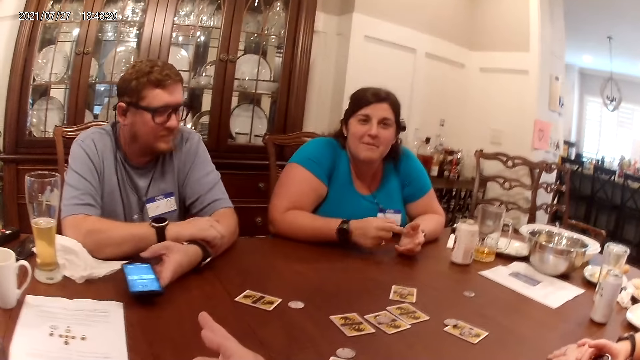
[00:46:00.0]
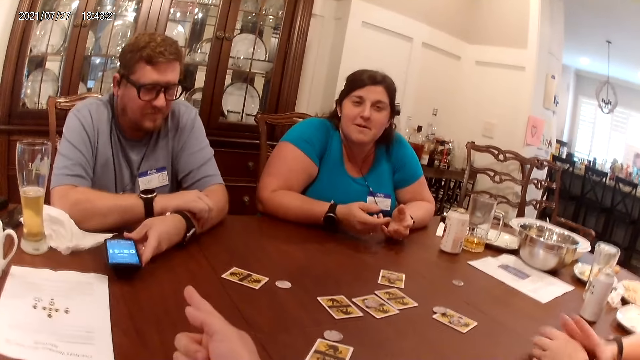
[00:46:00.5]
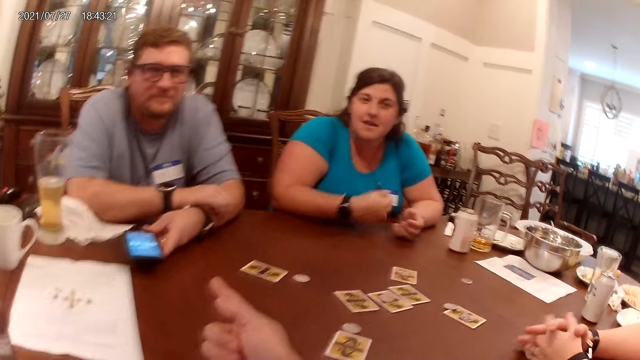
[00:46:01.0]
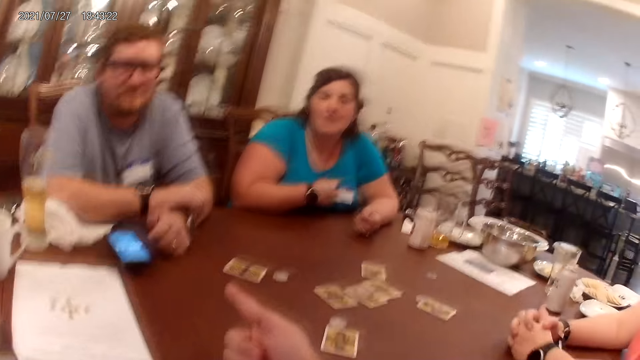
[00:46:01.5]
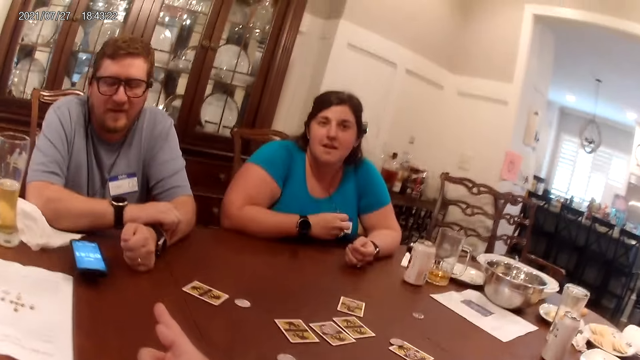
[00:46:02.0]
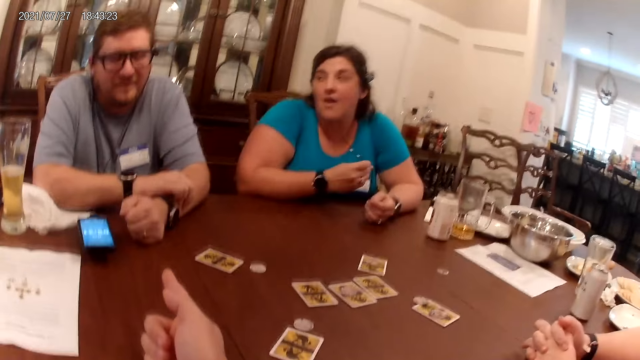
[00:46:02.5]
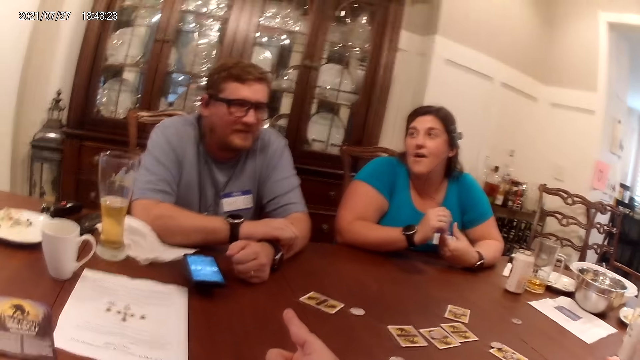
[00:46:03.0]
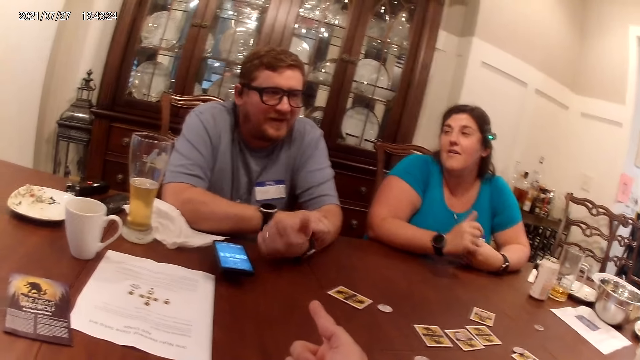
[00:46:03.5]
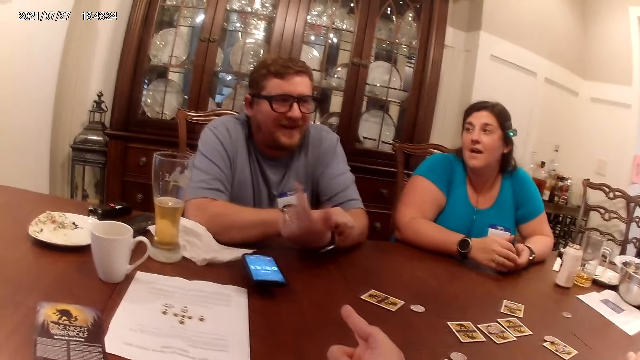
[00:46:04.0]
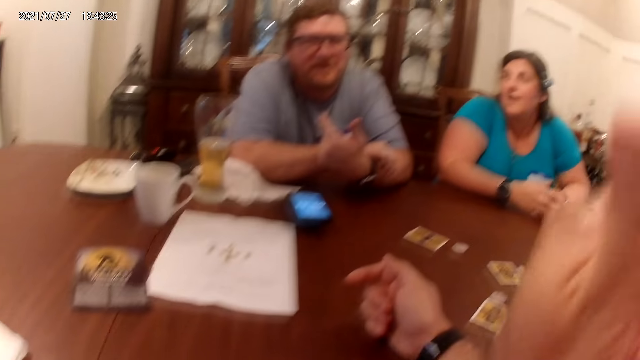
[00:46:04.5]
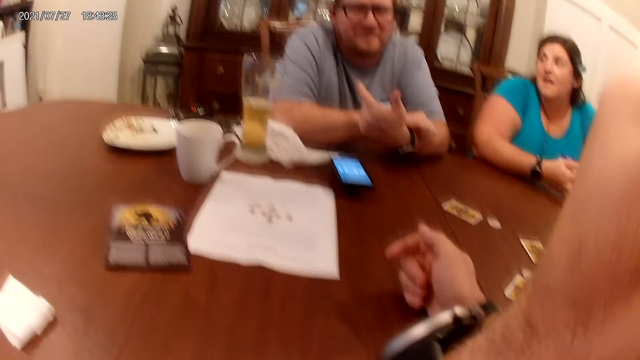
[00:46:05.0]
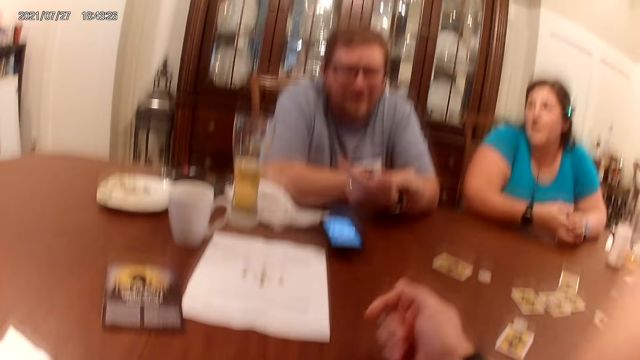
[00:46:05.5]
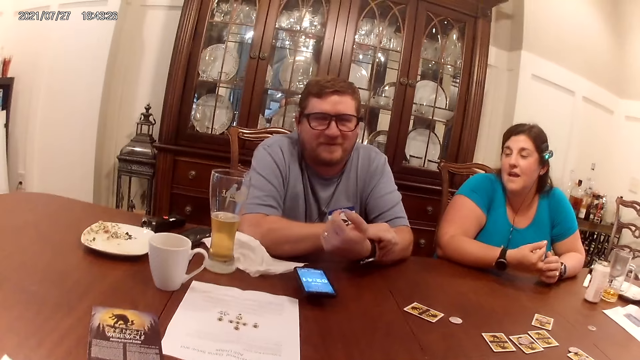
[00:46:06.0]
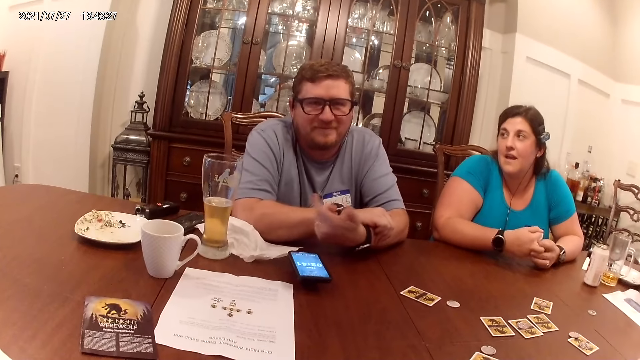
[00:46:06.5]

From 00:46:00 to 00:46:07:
The camera wearer interacts with a man, a woman and another woman. The man drops the phone in his left hand on the table. Another woman holds a pendant around her neck with her right hand.

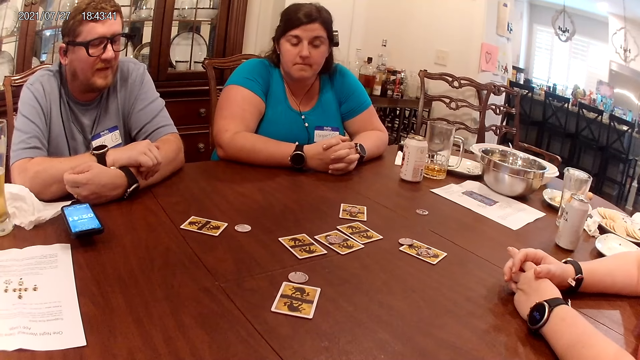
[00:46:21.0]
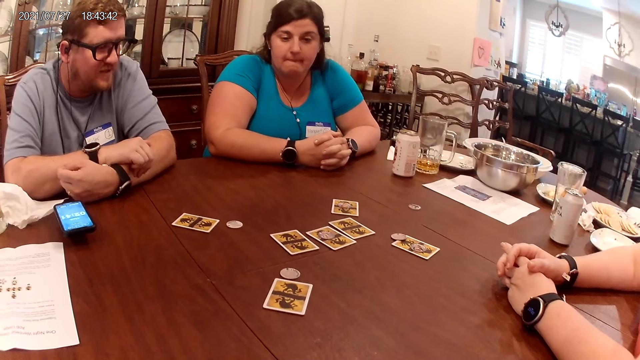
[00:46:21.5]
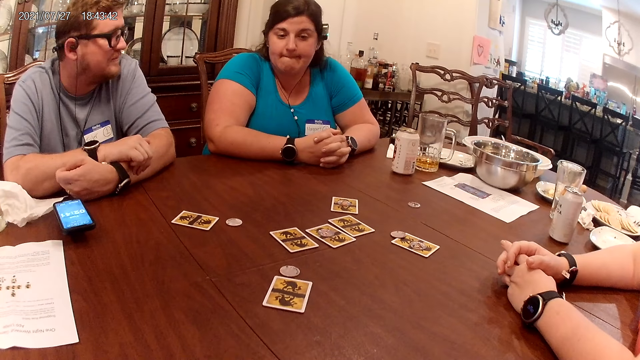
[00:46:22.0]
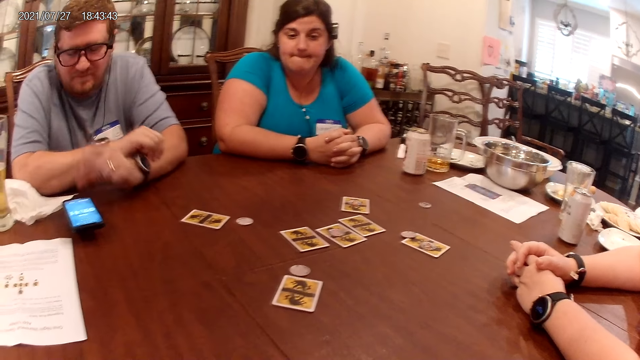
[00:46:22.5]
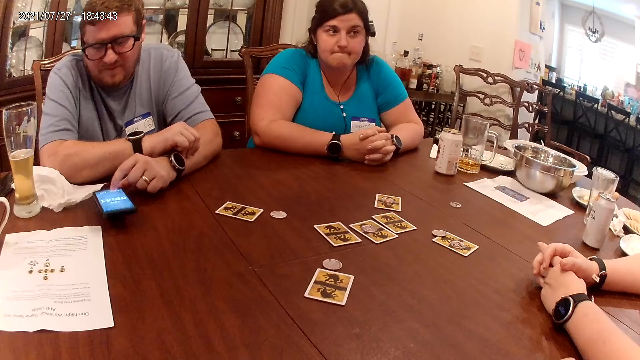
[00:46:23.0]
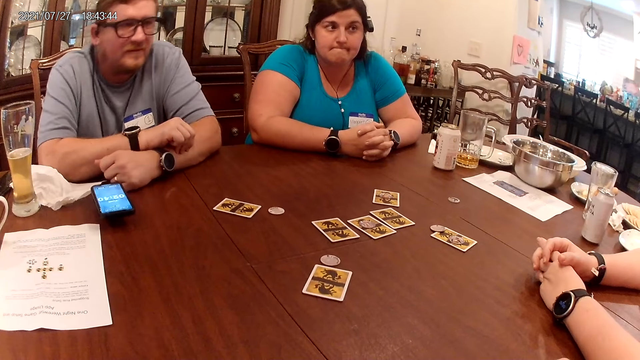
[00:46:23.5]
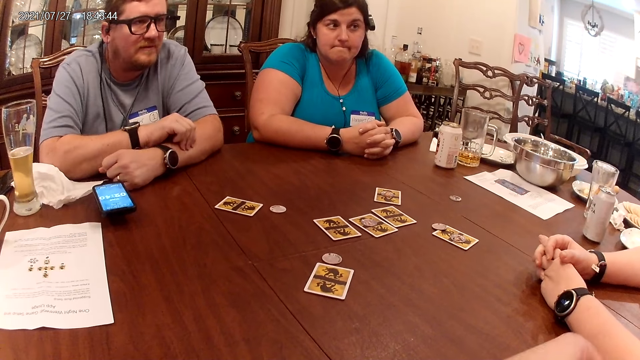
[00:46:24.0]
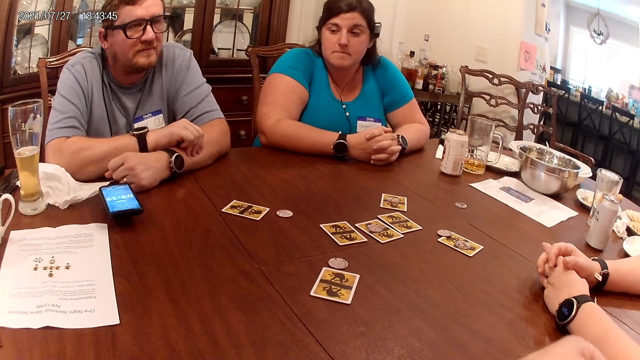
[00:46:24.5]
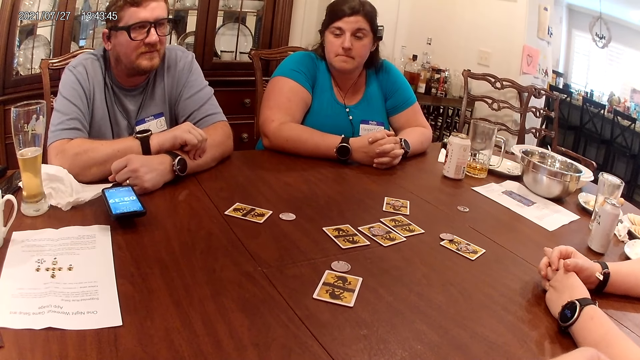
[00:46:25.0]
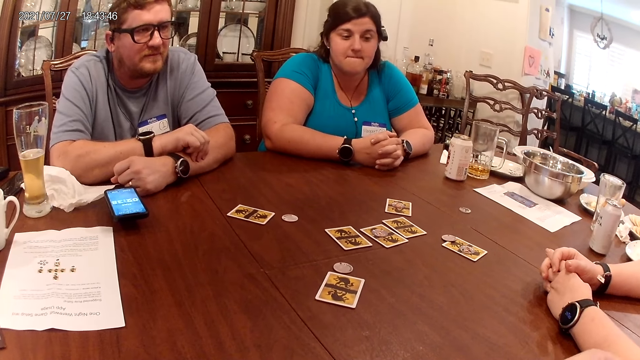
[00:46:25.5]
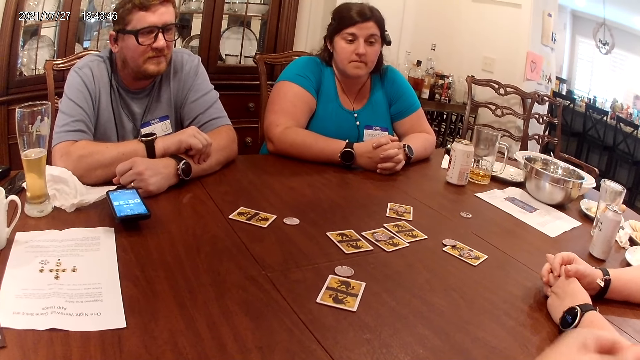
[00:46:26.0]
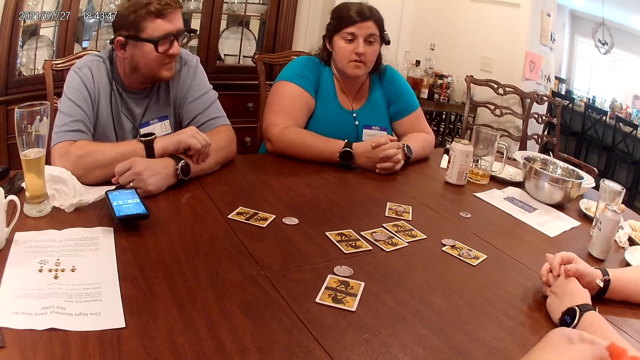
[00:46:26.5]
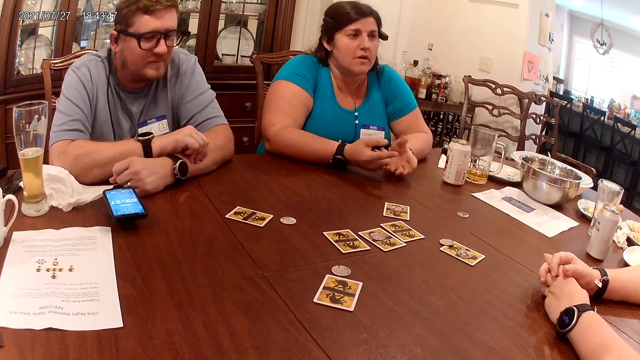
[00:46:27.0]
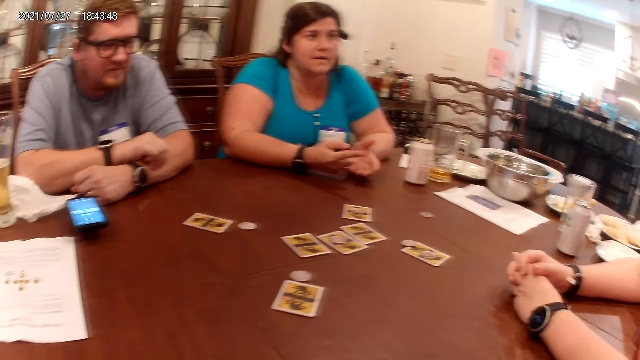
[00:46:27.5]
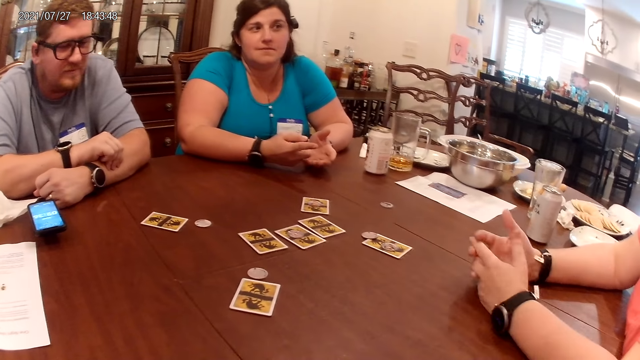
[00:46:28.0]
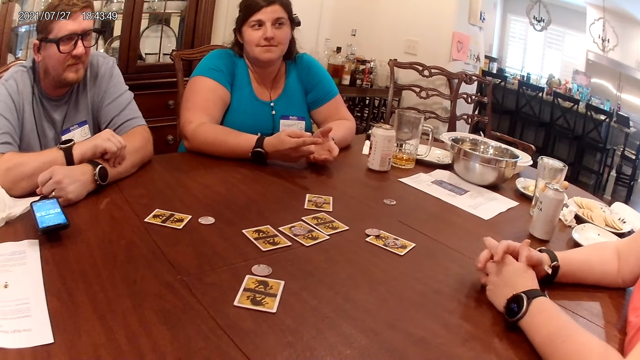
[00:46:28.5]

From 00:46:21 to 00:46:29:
A man touches the phone on the table with his left hand.

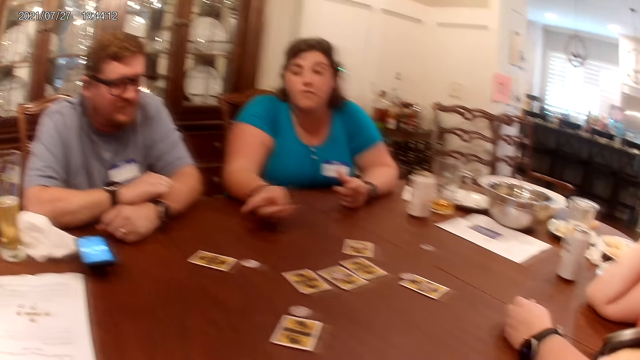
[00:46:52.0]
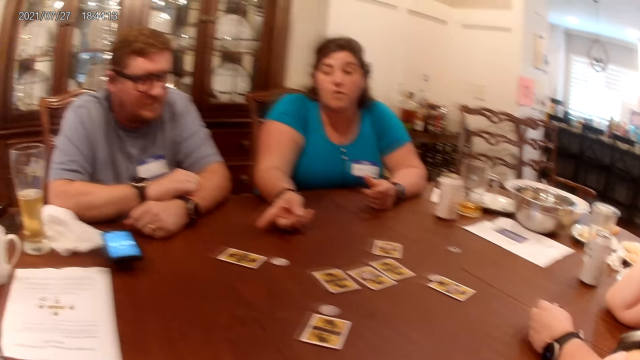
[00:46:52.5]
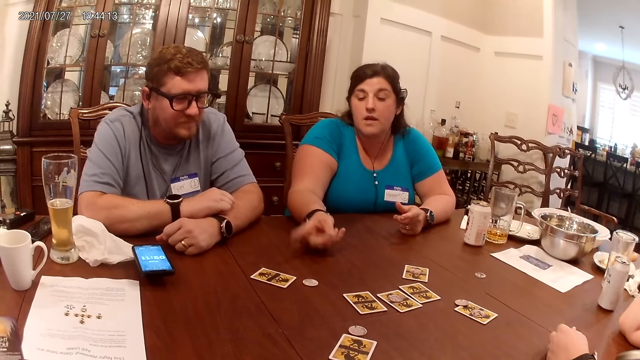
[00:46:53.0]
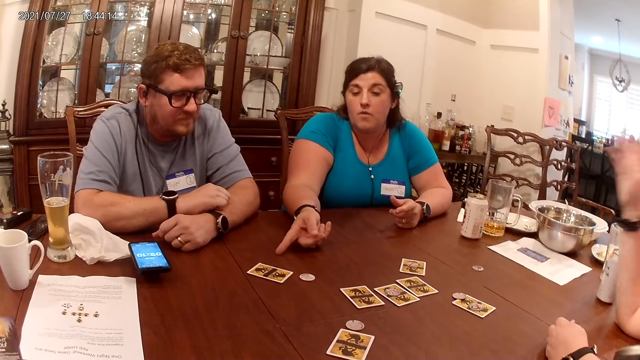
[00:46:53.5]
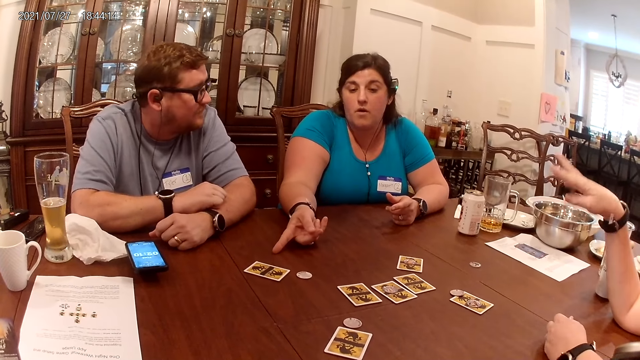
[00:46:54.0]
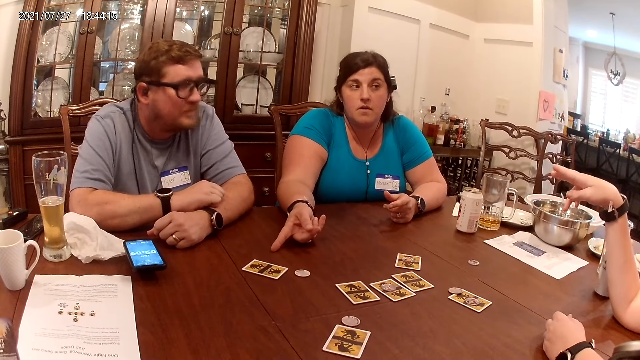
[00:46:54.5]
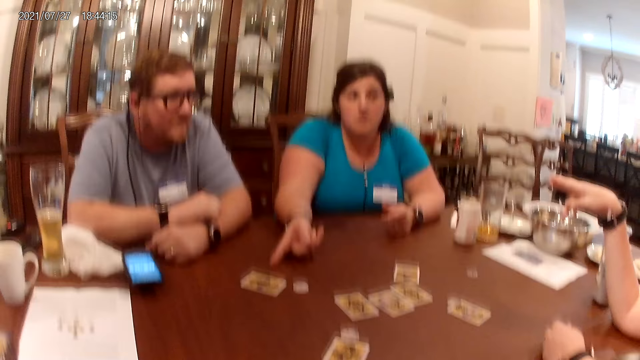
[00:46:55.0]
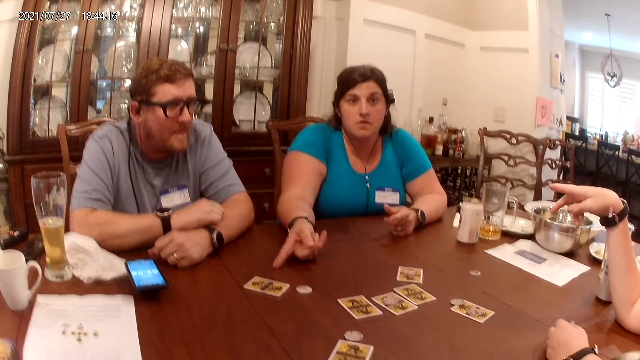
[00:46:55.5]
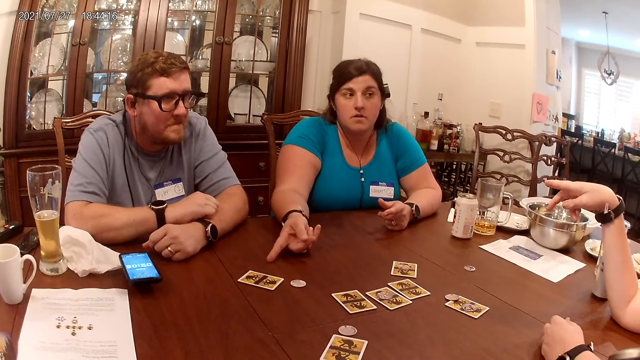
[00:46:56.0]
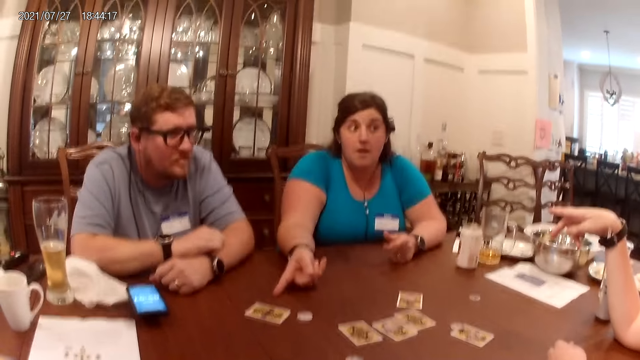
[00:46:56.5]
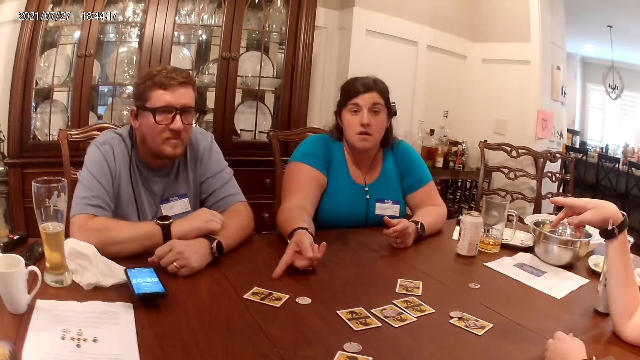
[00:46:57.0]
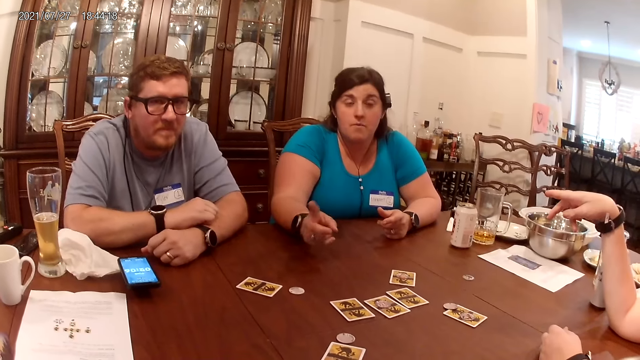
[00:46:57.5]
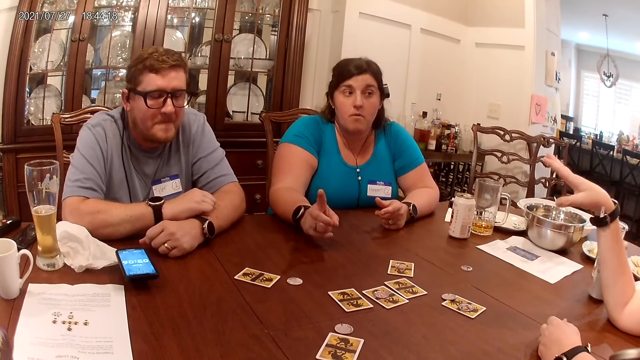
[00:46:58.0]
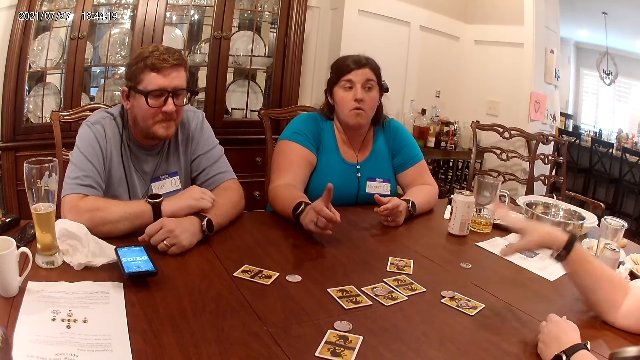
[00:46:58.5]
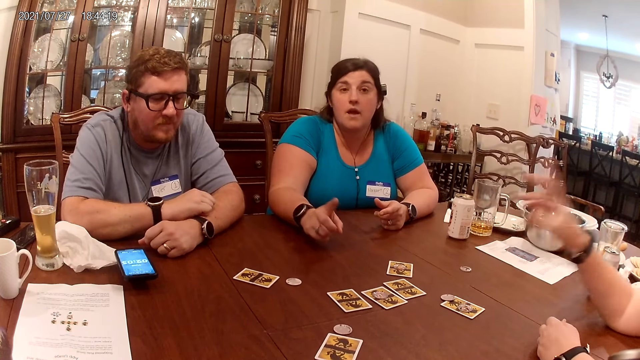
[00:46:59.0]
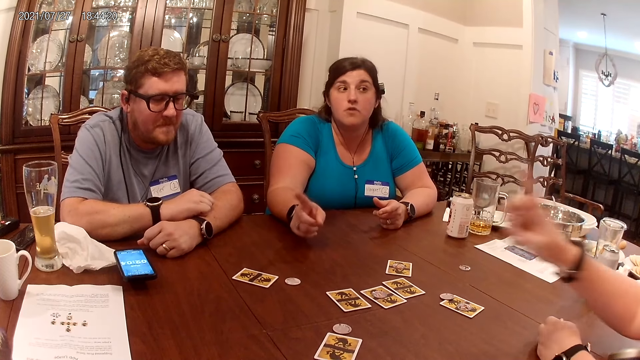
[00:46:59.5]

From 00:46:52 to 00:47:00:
The woman touches the table with her right hand.
